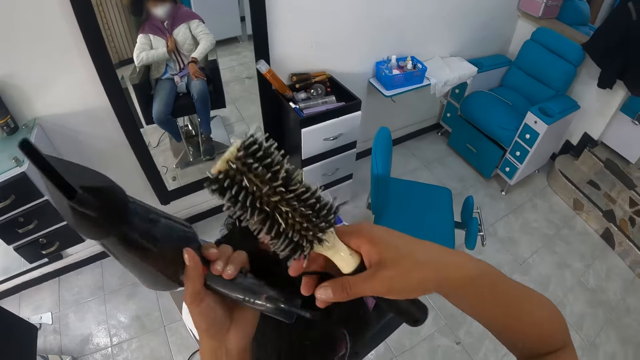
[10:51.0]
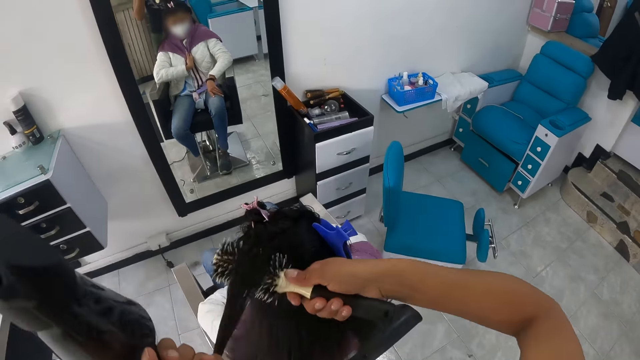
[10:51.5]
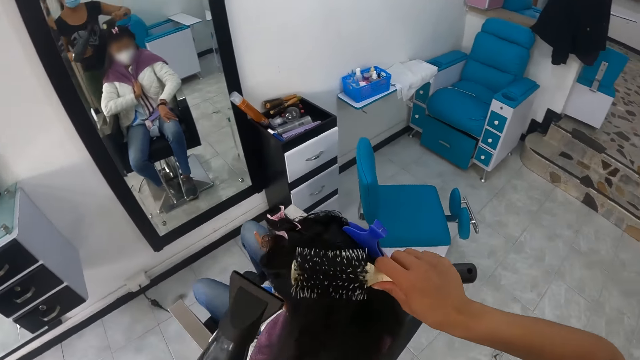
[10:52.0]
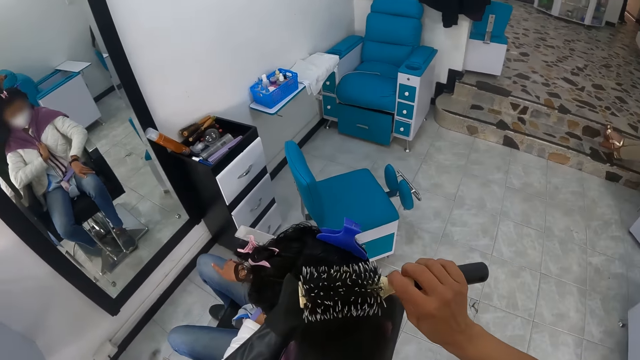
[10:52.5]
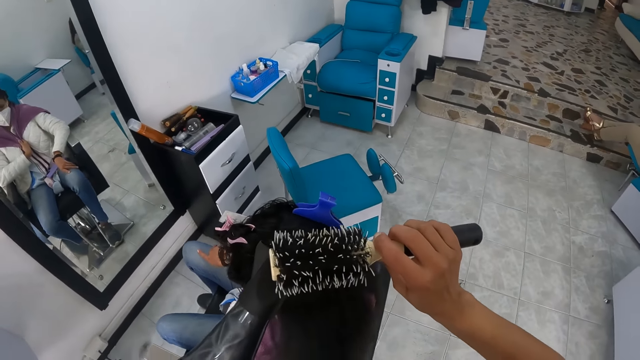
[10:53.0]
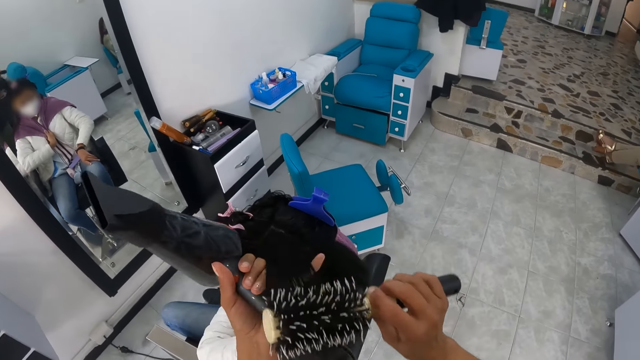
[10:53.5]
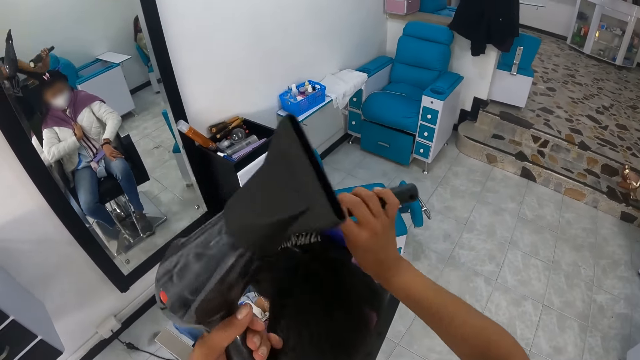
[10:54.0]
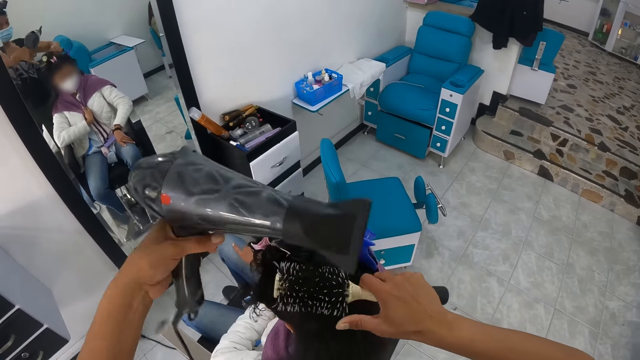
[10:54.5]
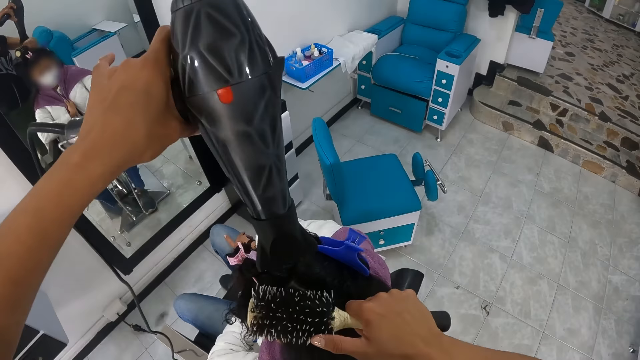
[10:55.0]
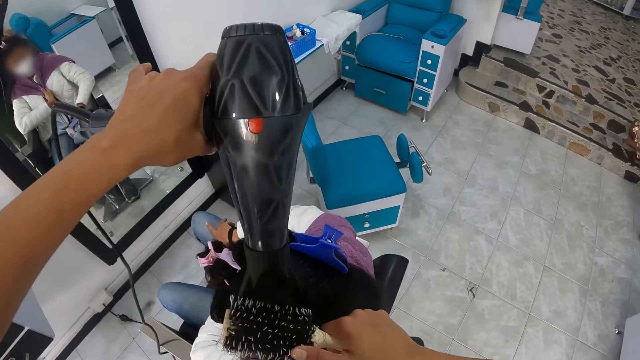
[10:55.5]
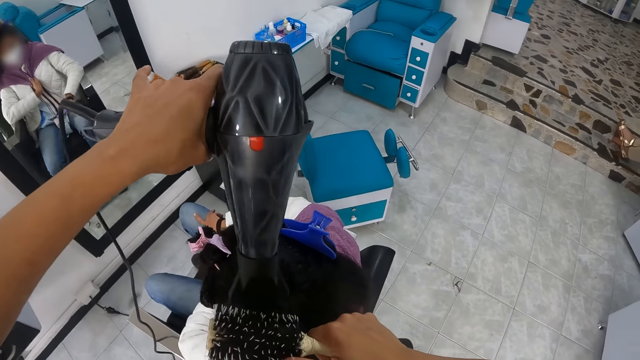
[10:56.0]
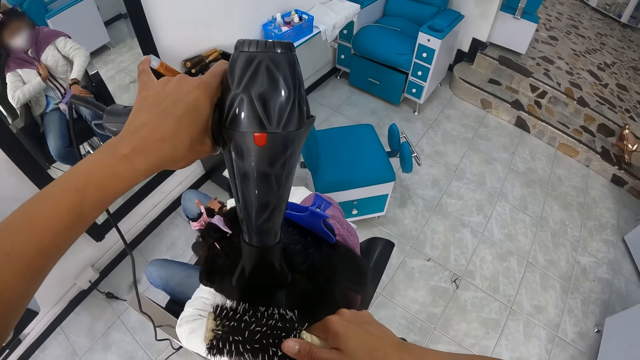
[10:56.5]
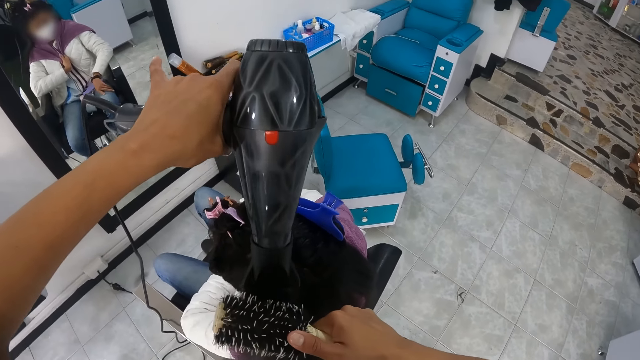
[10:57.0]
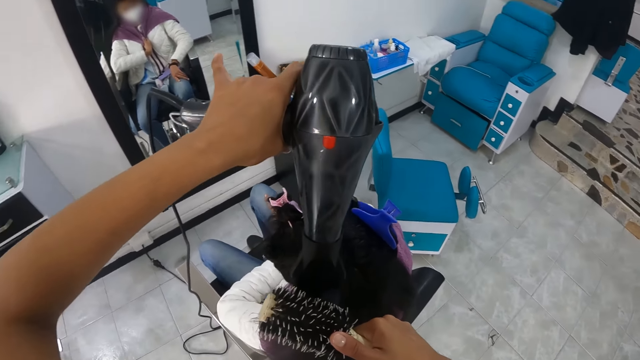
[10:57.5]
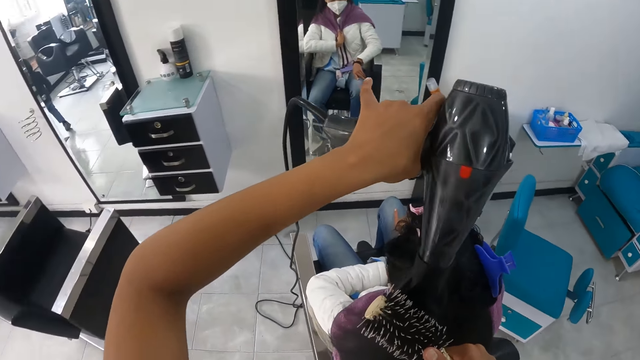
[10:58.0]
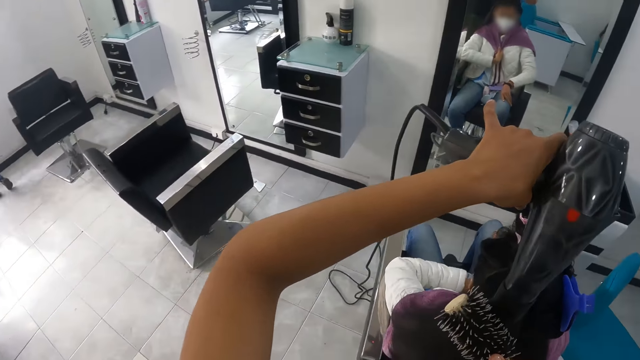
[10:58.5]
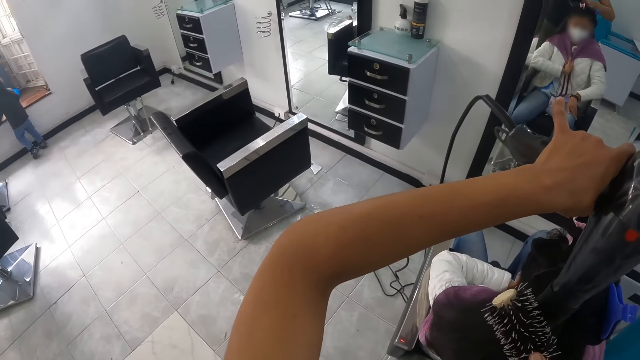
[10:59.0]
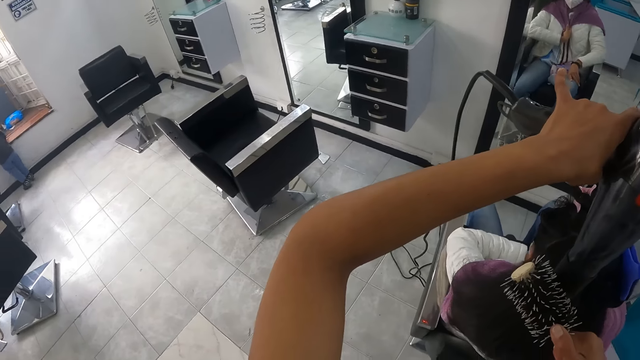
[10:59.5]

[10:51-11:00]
The camera wearer touches the hair with the right hand. They straighten the hair of a lady with a rolling comb brush. They touch the hair with the left hand. They straighten the hair of the lady with the rolling comb brush. They straighten the hair of the lady with a blow dry machine.

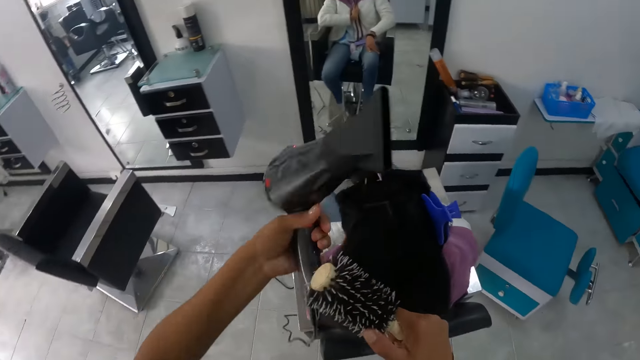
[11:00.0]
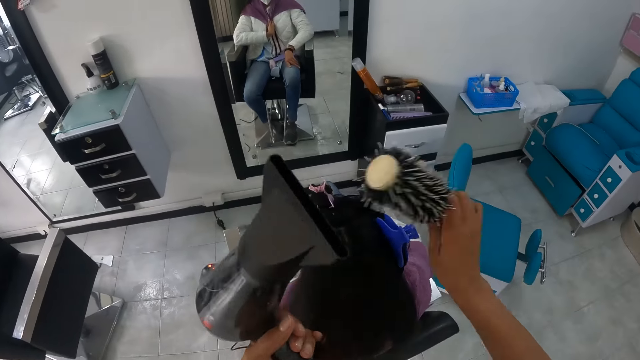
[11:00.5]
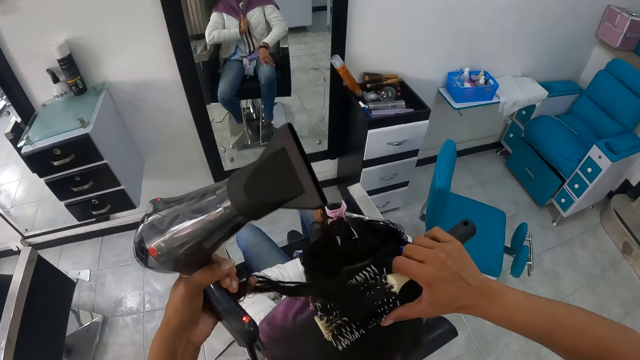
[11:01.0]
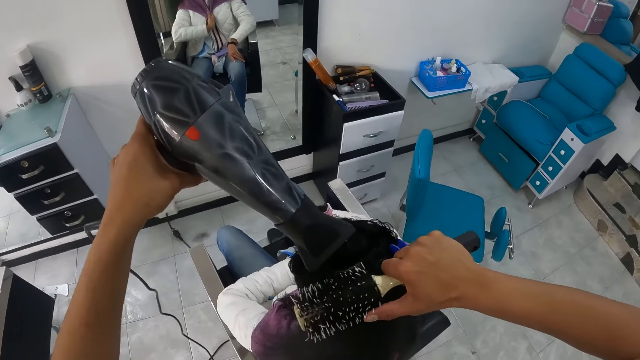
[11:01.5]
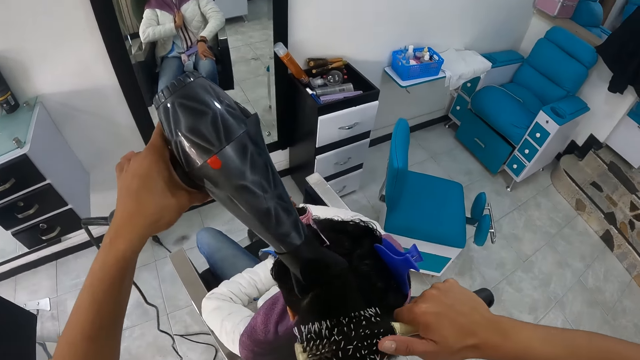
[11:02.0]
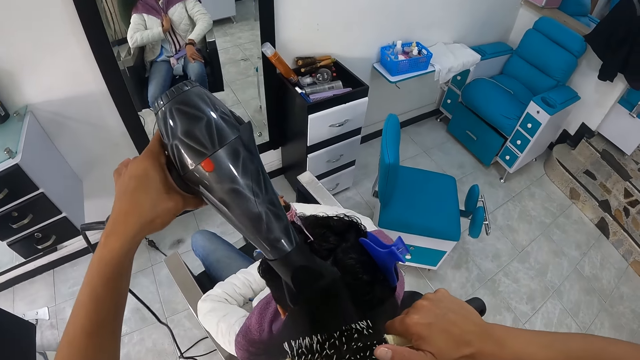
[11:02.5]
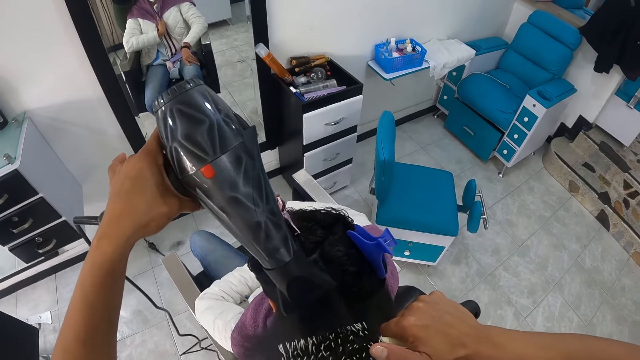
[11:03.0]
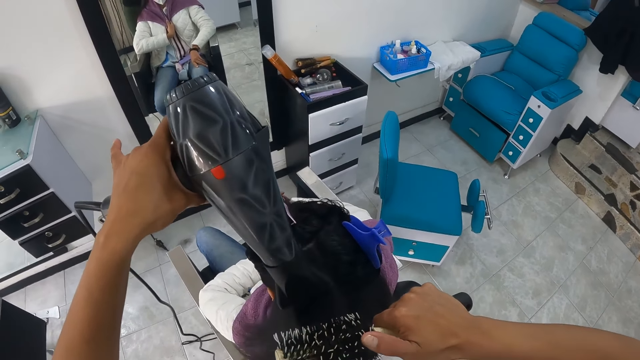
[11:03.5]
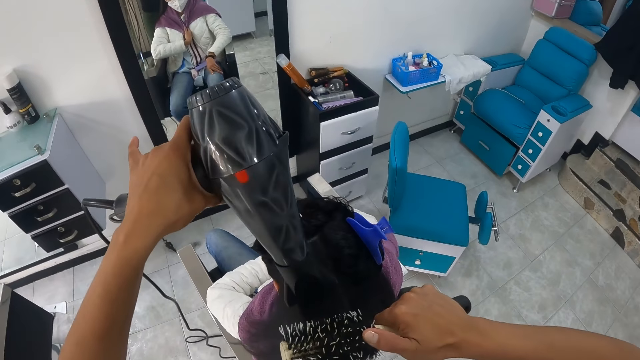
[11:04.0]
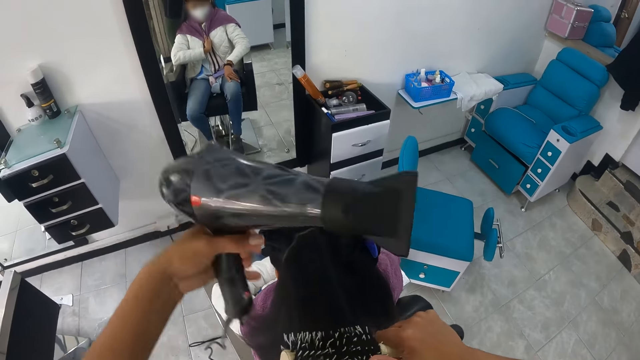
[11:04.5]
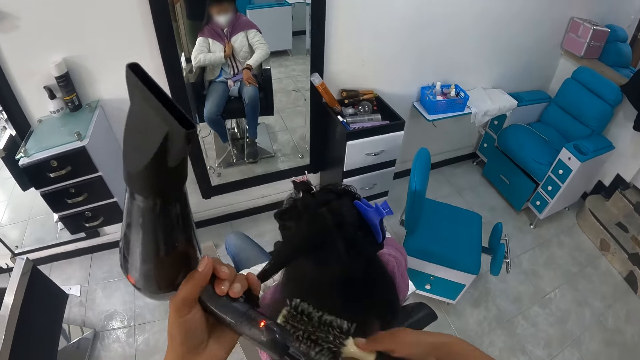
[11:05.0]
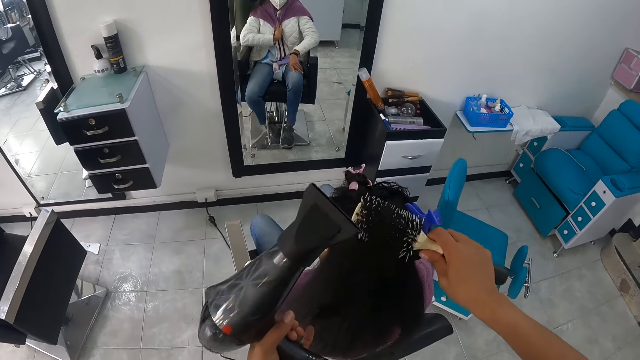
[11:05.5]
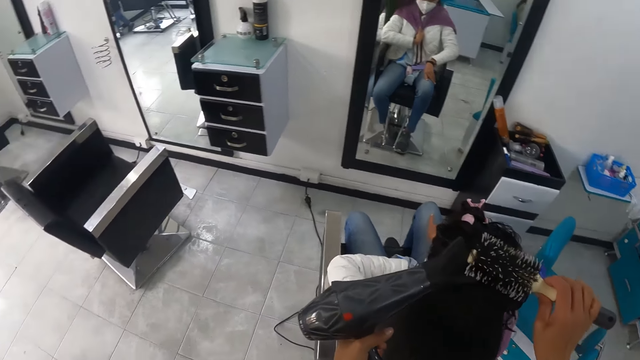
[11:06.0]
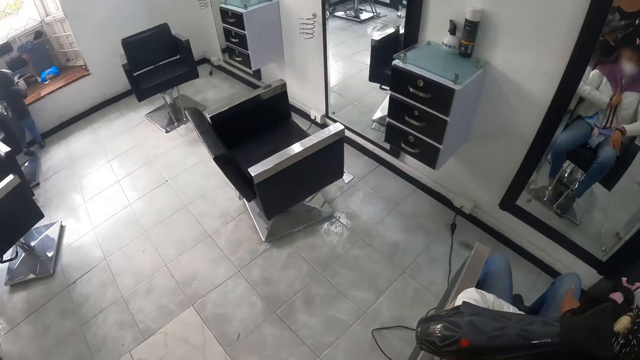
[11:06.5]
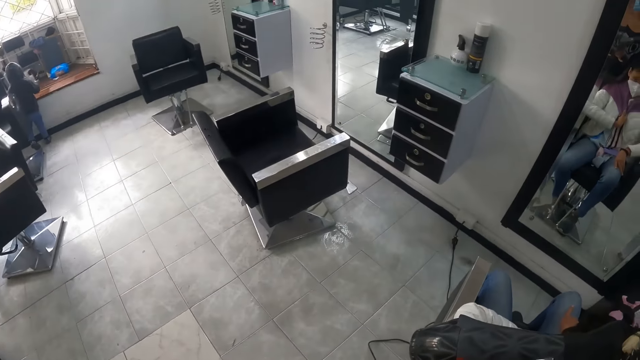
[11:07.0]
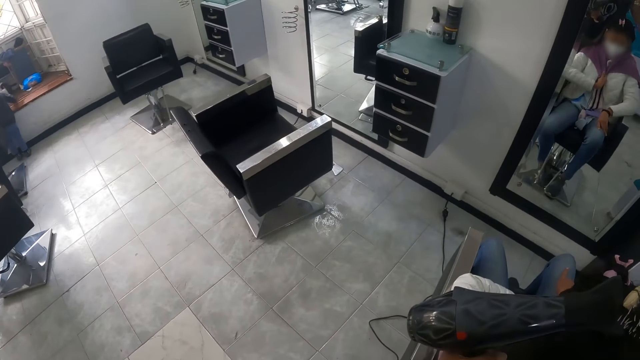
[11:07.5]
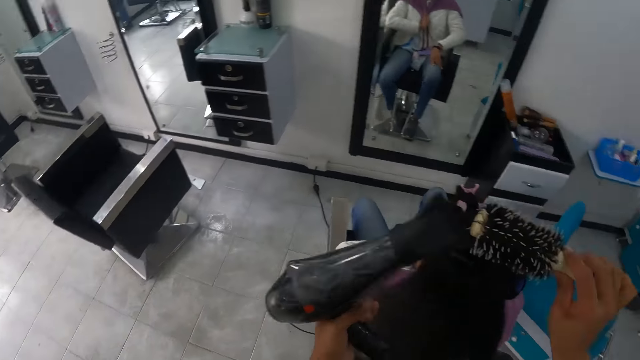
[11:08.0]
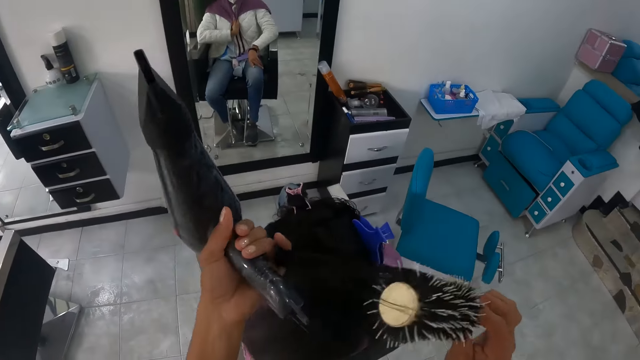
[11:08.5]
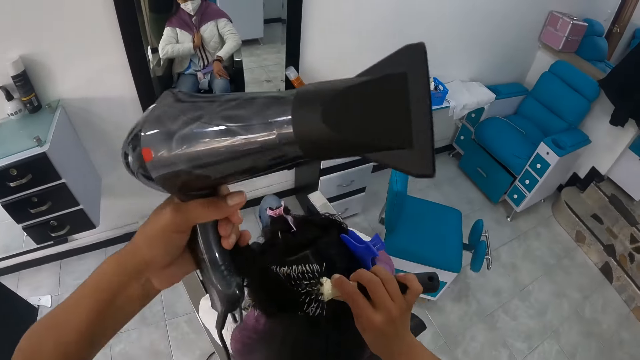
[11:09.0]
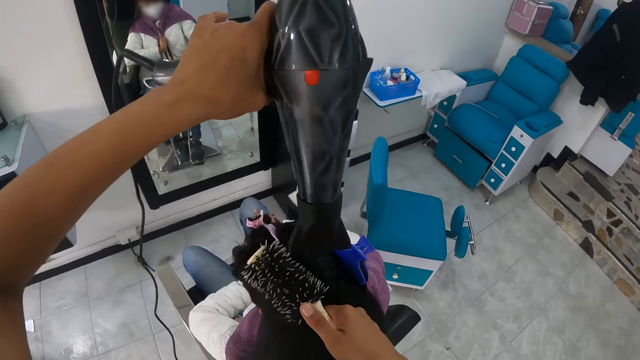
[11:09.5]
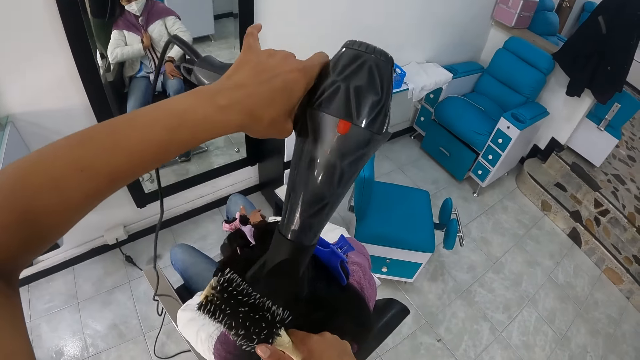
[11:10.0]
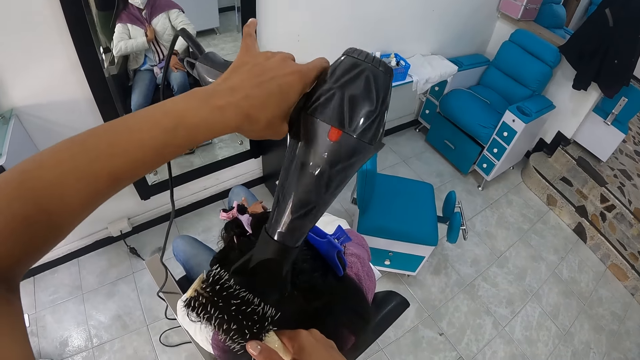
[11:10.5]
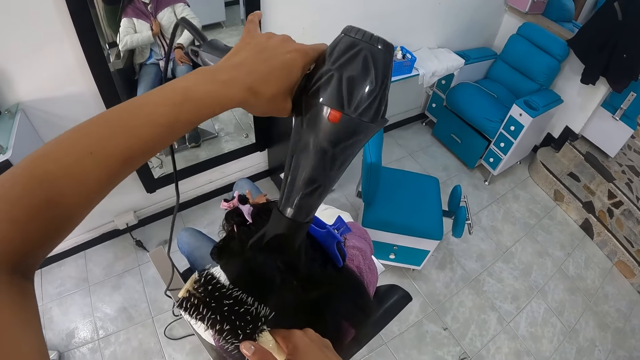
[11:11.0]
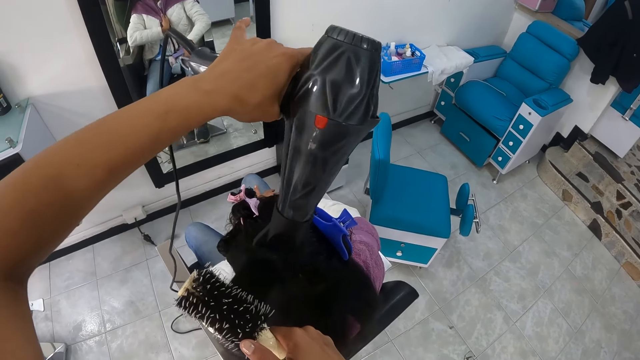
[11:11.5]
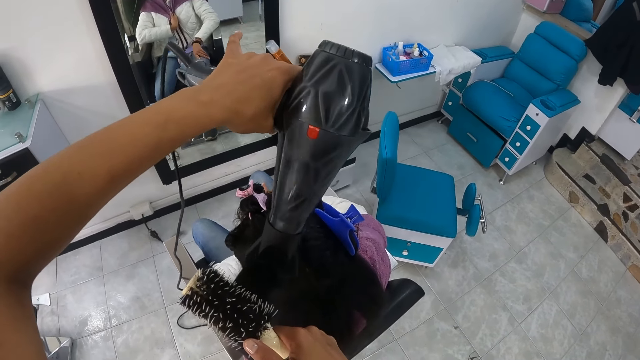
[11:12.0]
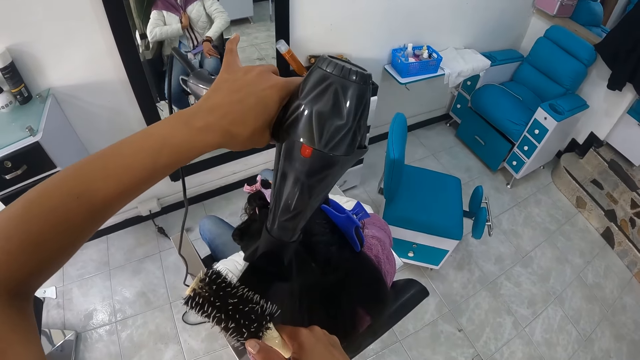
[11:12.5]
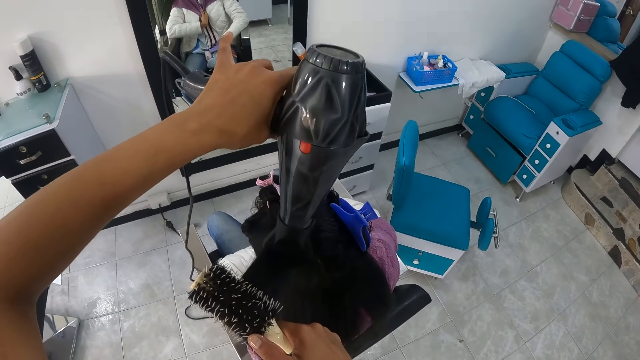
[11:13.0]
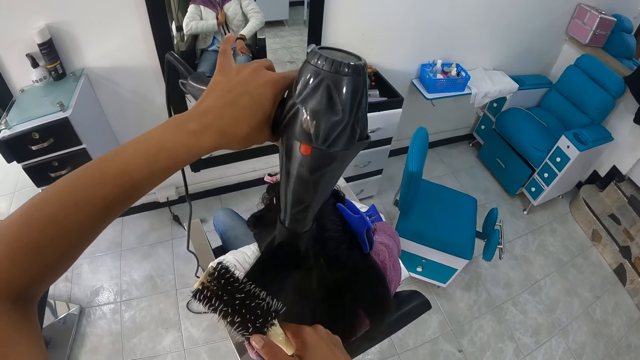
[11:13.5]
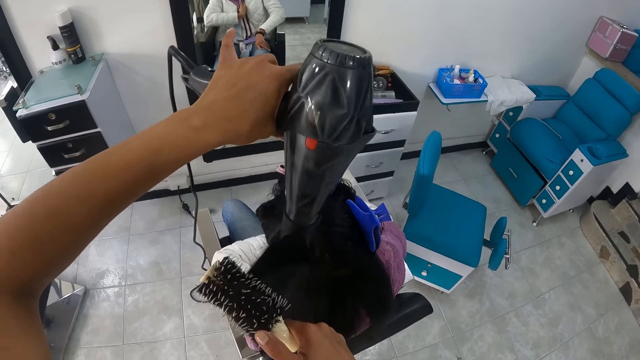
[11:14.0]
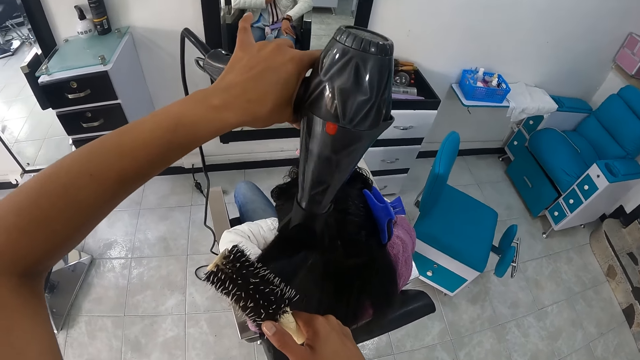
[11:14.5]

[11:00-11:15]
The camera wearer touches the hair with the left hand. They straighten the hair of a lady with a rolling comb brush. They straighten the hair of the lady with a blow dry machine. They touch the hair with the left hand. They straighten the hair of the lady with the rolling comb brush. The baby plays at a mirror. The camera wearer touches the hair with the left hand. They straighten the hair of the lady with the rolling comb brush. They straighten the hair of the lady with the blow dry machine.
